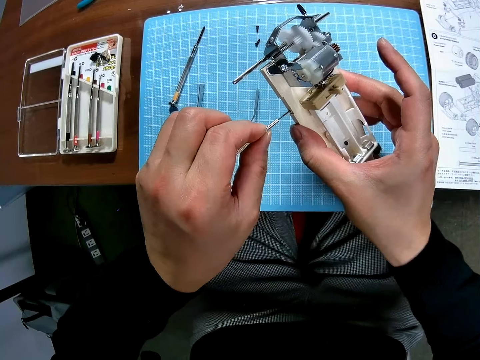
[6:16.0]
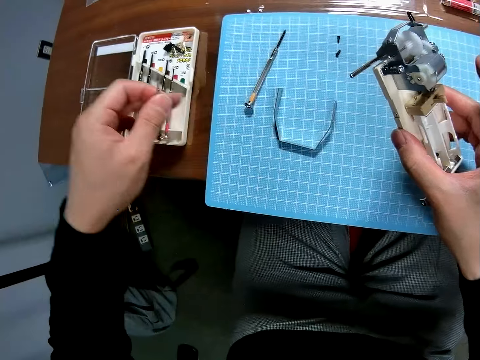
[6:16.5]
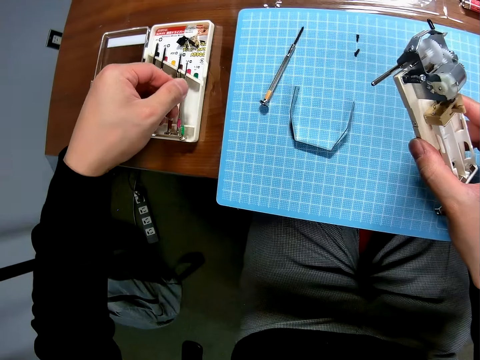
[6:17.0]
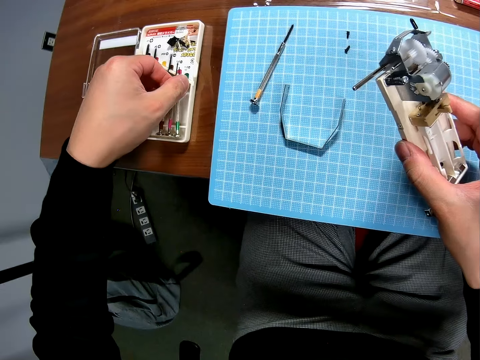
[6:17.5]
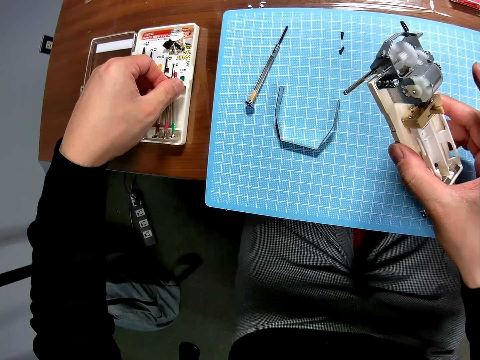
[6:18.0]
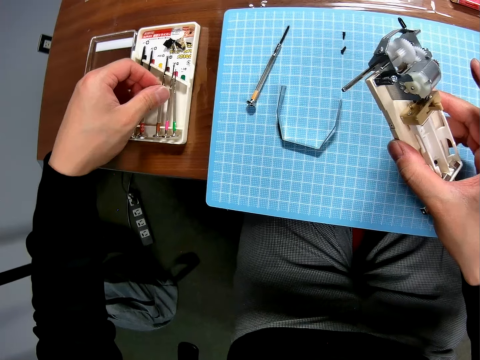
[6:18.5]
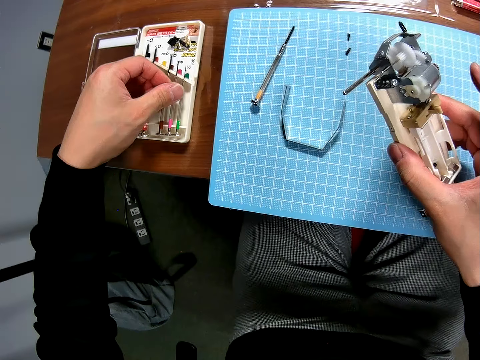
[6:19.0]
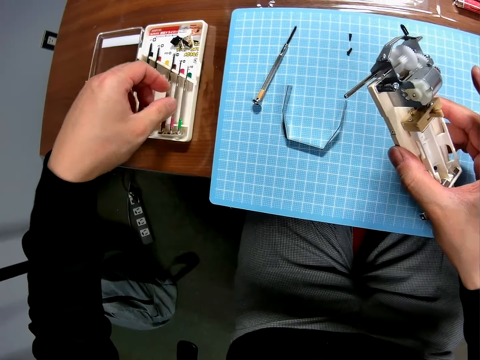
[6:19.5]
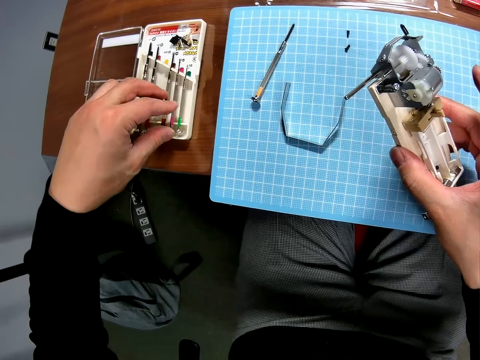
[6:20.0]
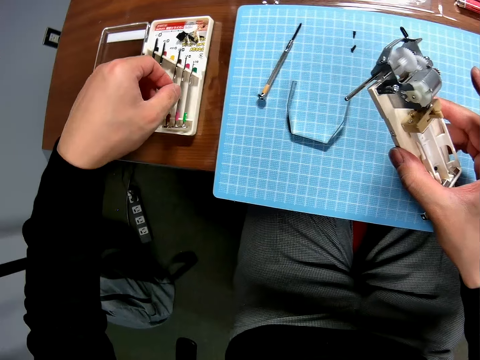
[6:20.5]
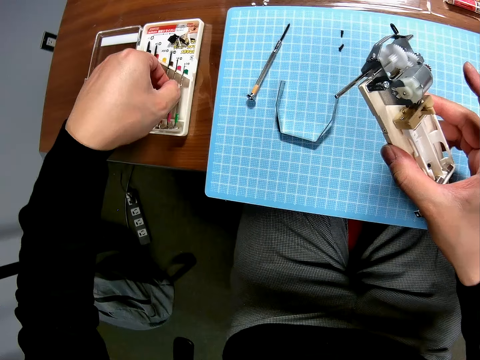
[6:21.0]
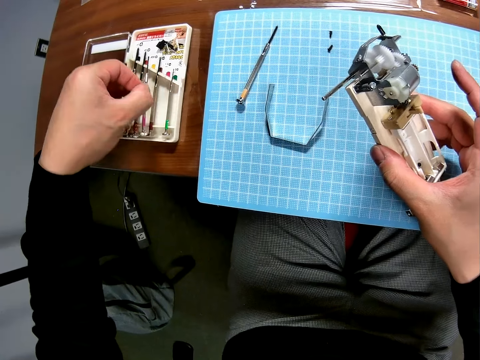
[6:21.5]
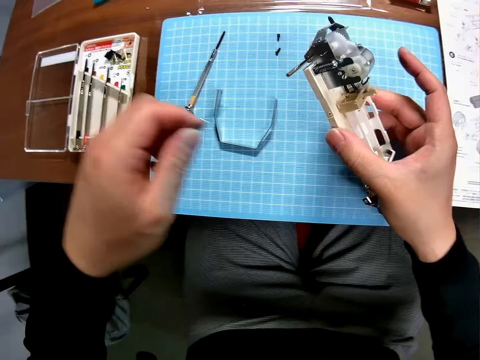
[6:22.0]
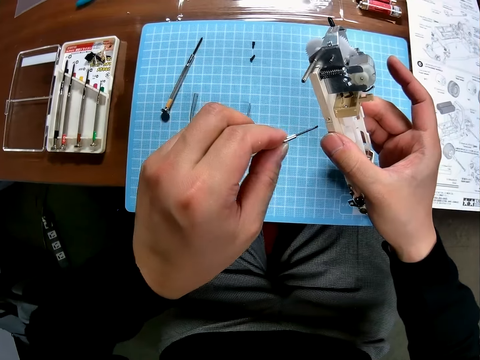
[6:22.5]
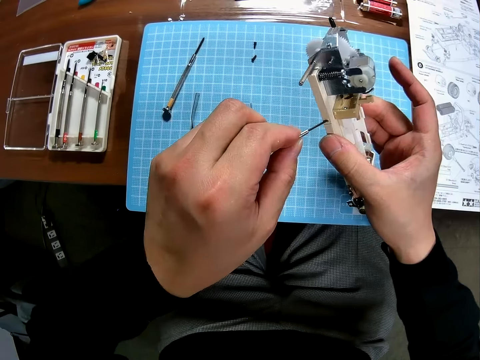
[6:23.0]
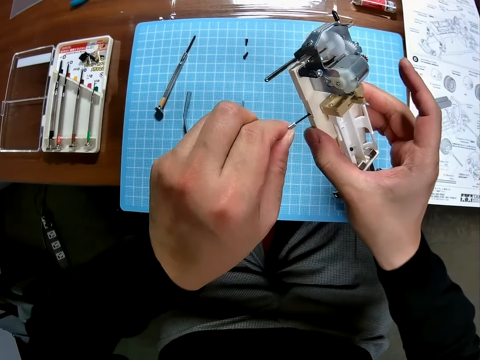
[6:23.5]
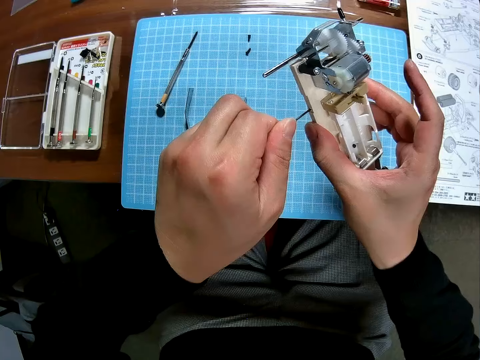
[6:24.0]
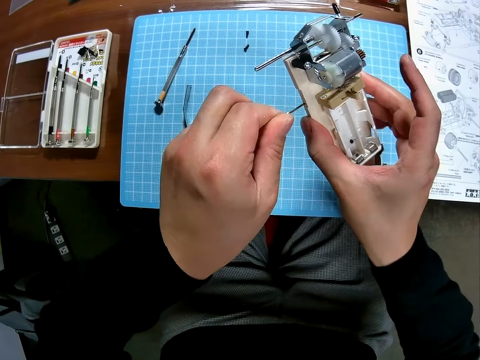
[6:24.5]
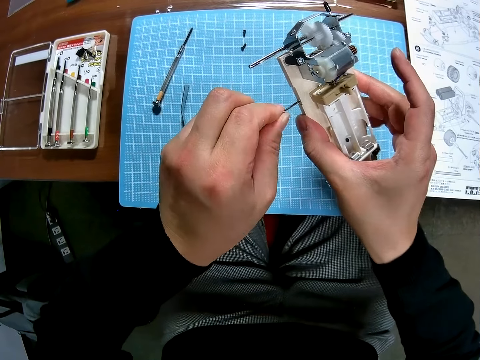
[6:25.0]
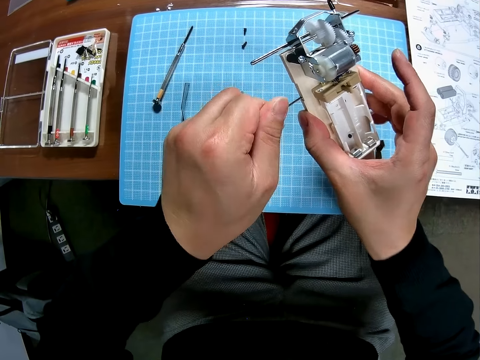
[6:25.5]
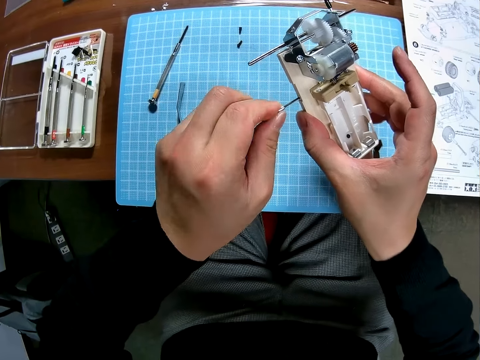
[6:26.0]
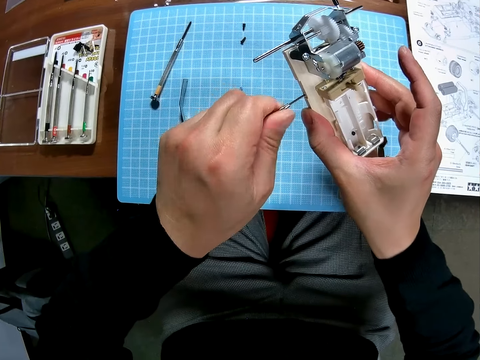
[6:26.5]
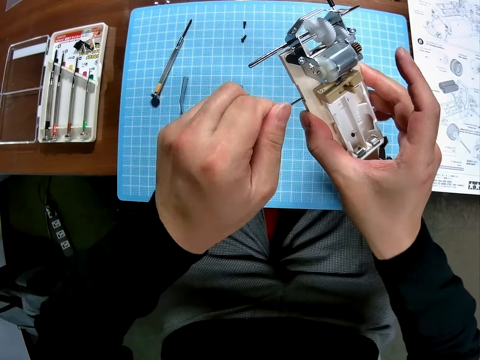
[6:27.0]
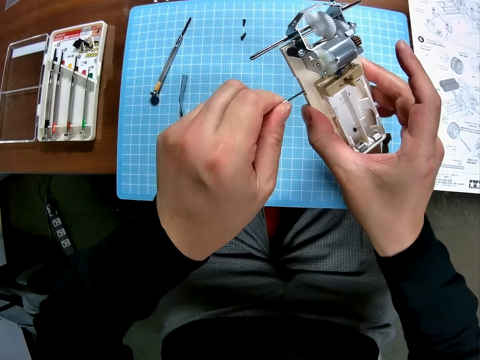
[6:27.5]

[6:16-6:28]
The camera wearer drops the screwdriver in the toolbox. They pick up a screwdriver from the toolbox. They tighten the bolt on the toy with the screwdriver.

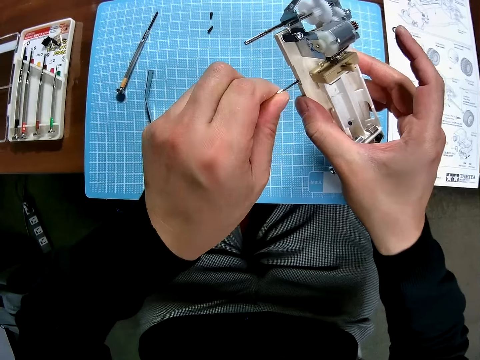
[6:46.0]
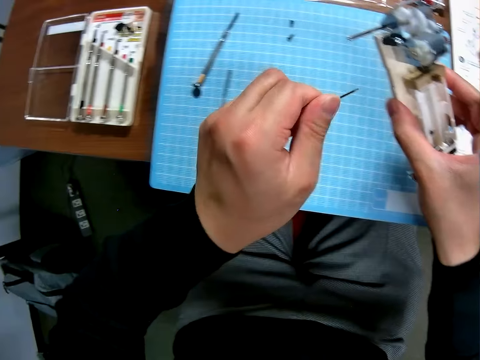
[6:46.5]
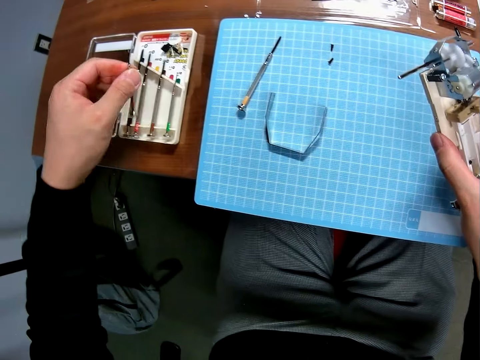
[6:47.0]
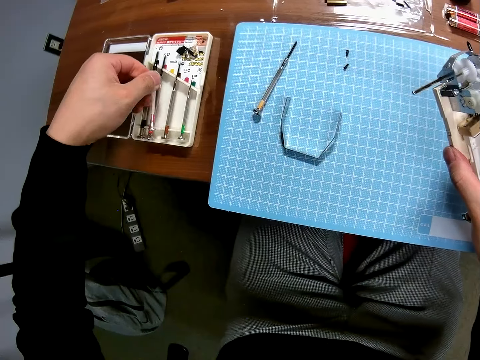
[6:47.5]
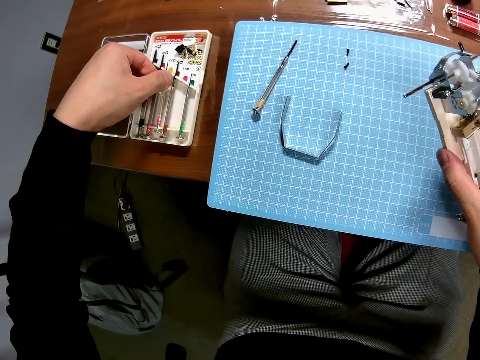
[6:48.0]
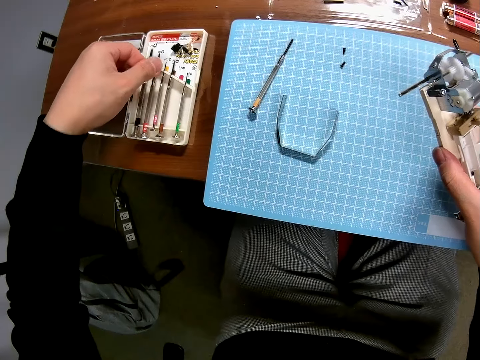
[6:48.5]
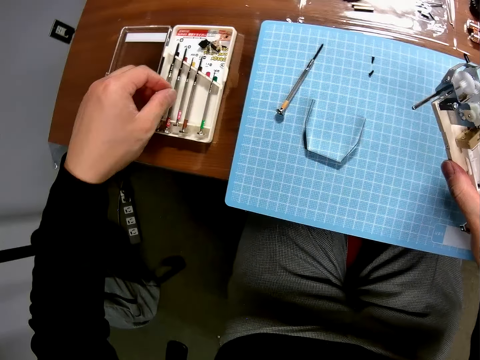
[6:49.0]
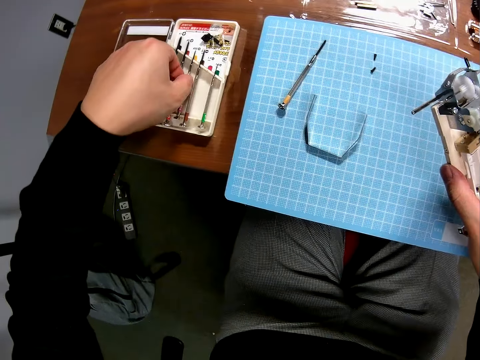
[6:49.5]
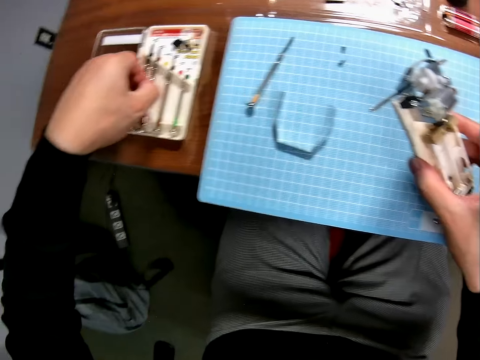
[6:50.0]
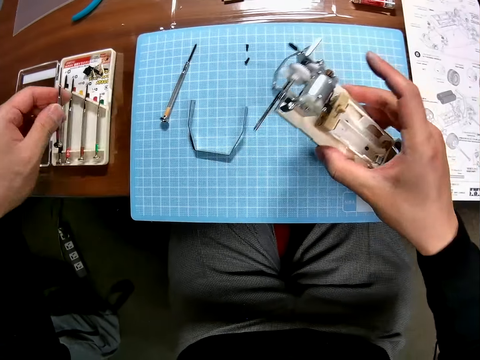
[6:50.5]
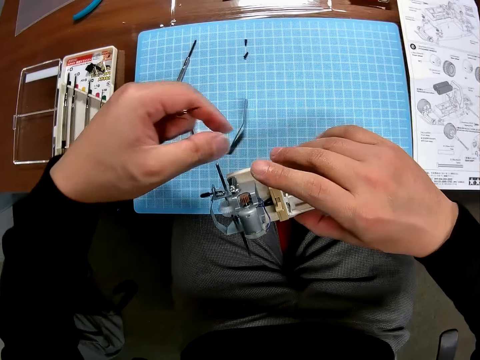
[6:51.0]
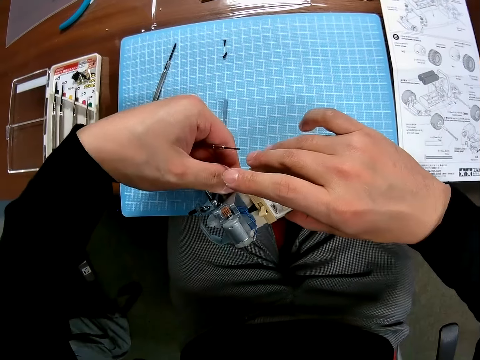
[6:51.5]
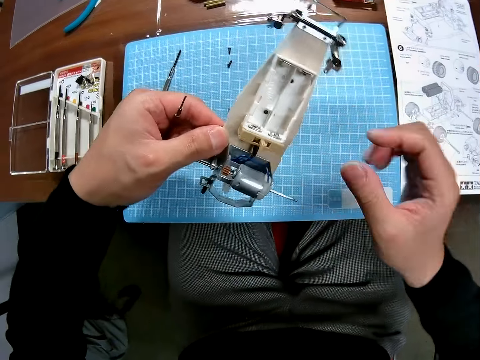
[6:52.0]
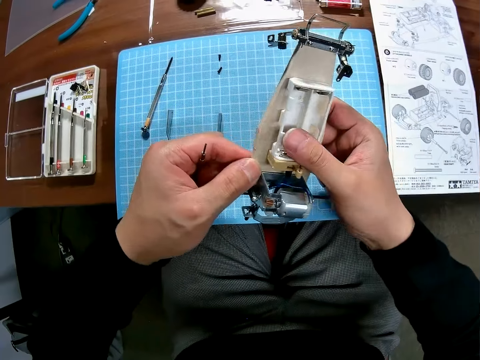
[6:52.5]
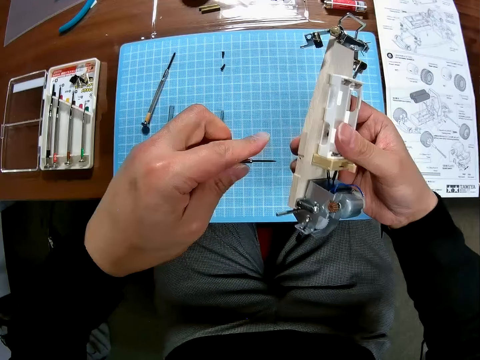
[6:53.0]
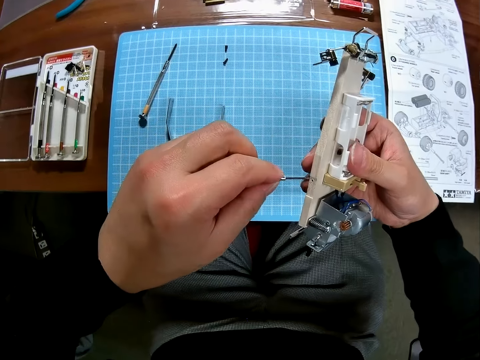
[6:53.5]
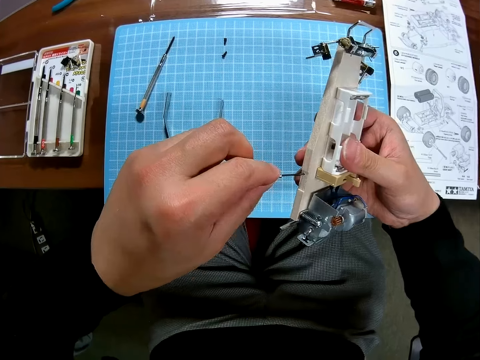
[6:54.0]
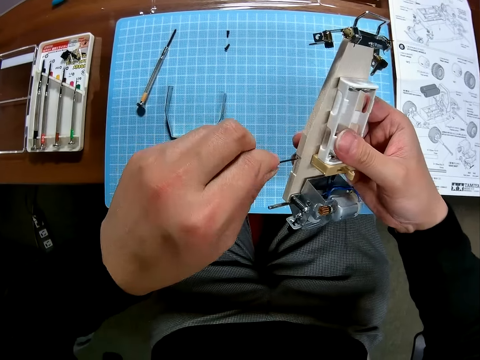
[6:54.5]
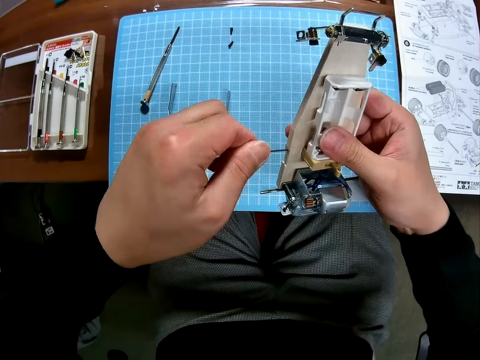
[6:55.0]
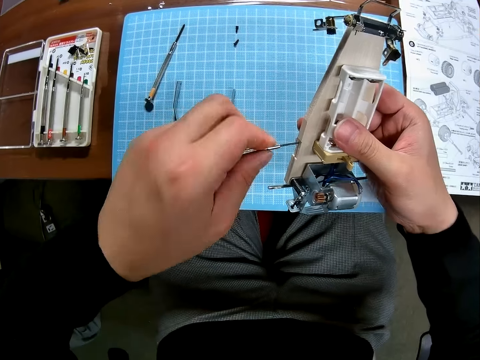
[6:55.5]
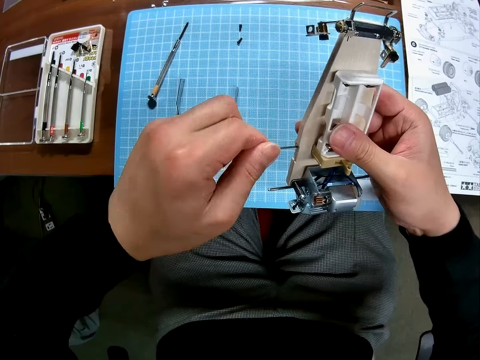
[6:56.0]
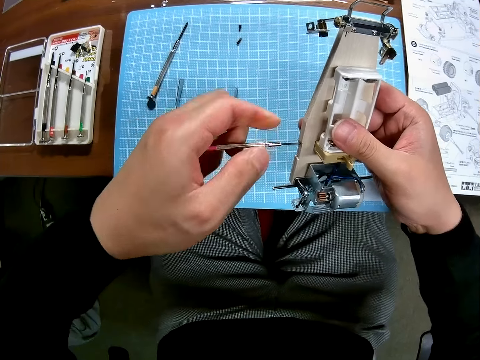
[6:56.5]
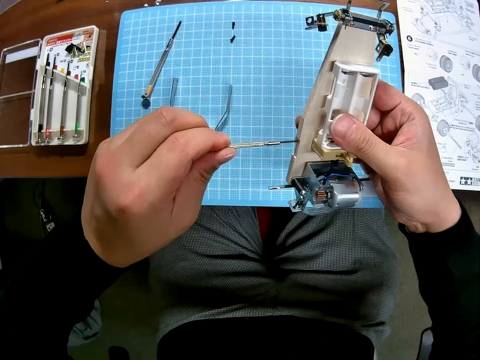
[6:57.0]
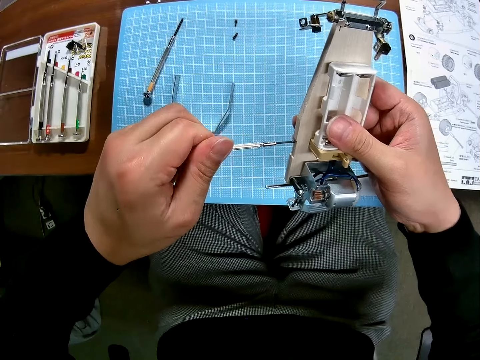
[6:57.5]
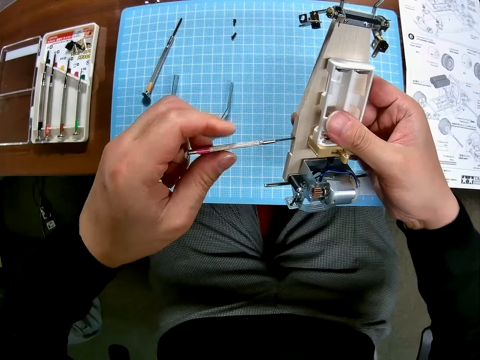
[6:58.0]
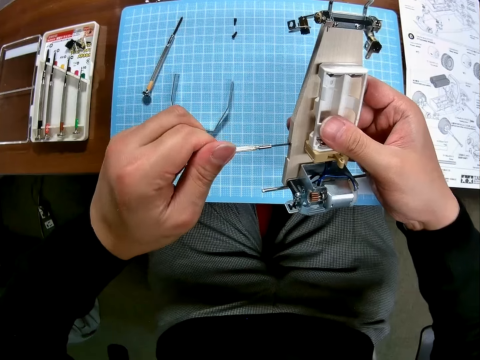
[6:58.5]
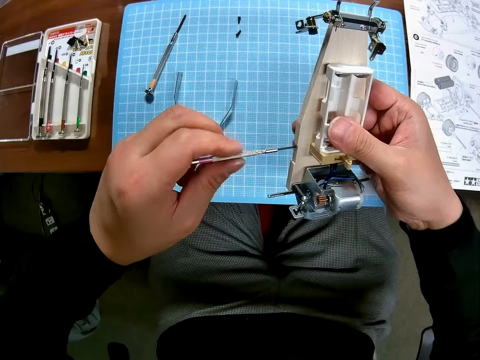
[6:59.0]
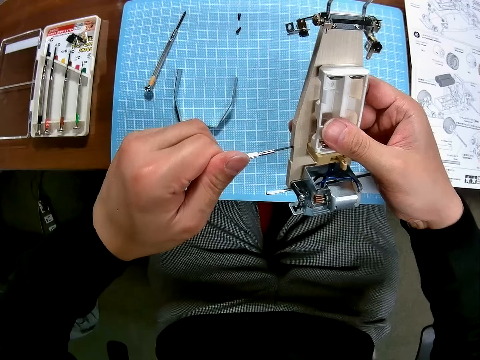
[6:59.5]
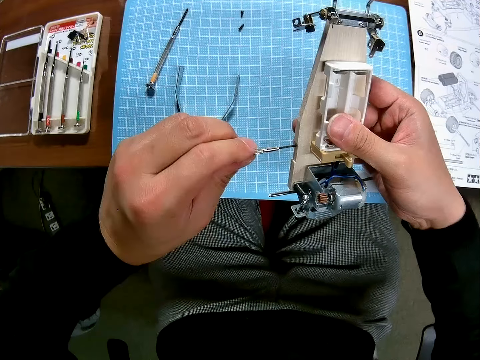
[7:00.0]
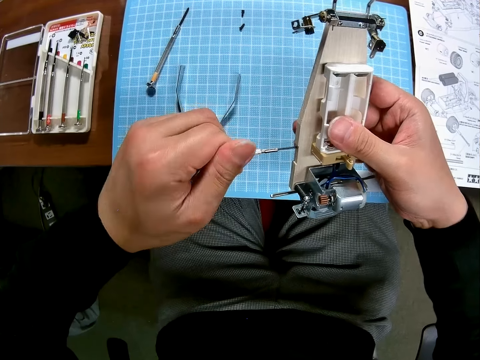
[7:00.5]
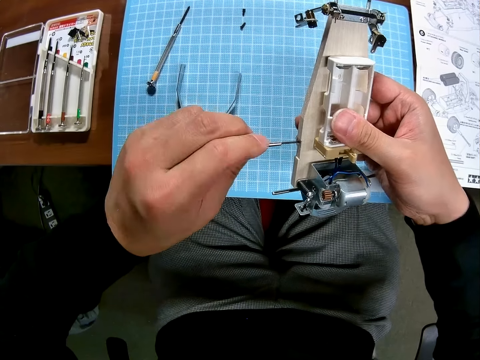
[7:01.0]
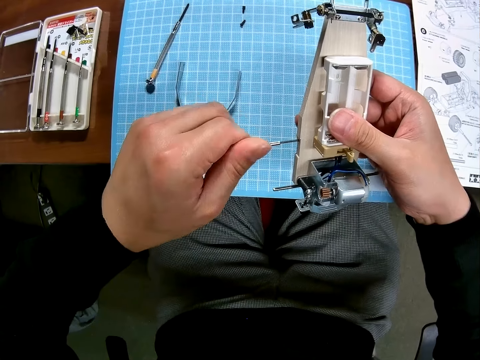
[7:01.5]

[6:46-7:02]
The camera wearer drops the screwdriver in the toolbox. They pick up a screwdriver from the toolbox. They turn the undercarriage. They tighten the bolt on the toy with the screwdriver.
